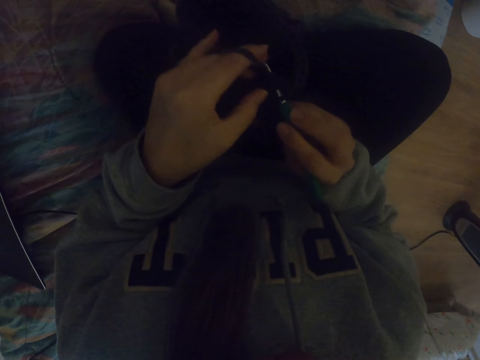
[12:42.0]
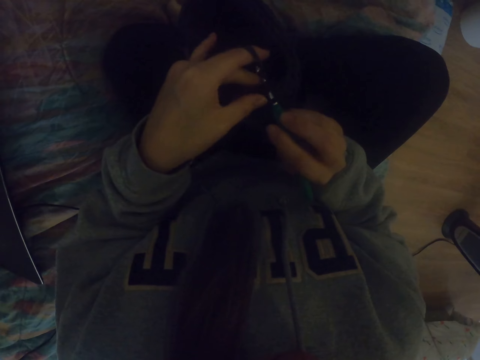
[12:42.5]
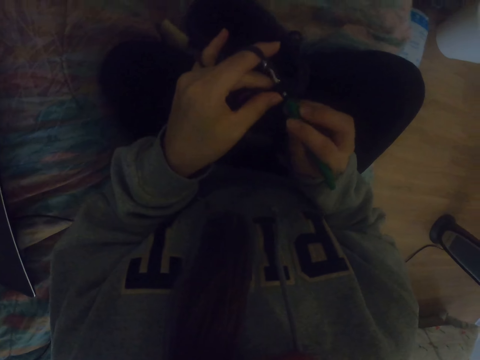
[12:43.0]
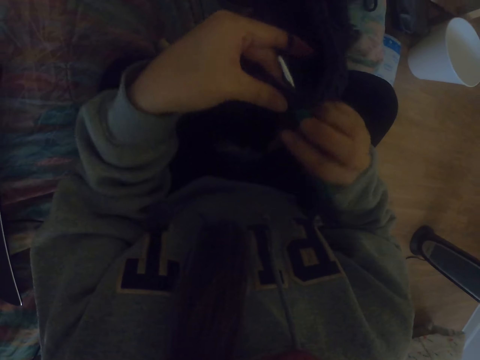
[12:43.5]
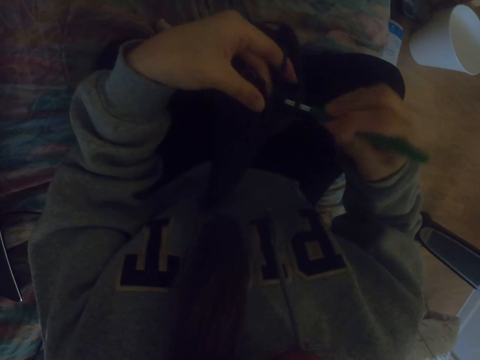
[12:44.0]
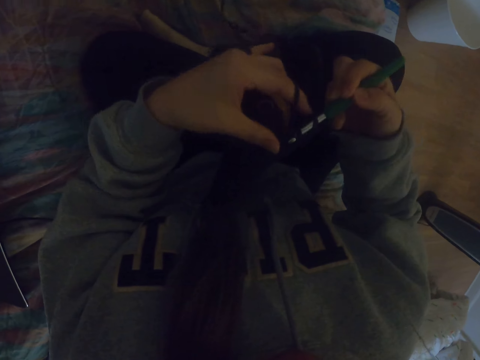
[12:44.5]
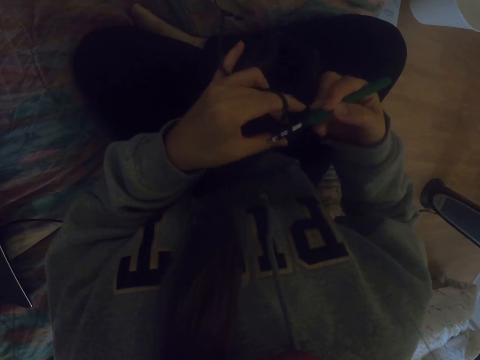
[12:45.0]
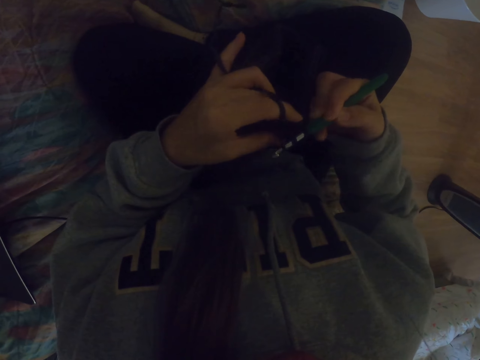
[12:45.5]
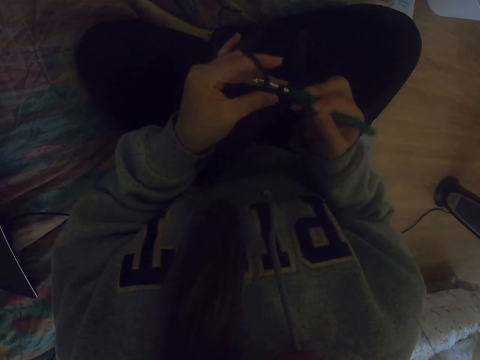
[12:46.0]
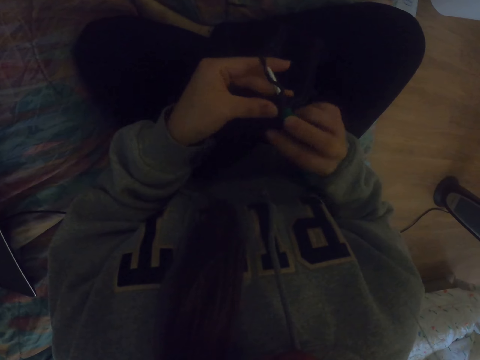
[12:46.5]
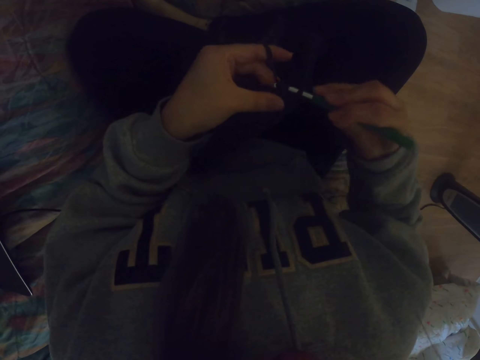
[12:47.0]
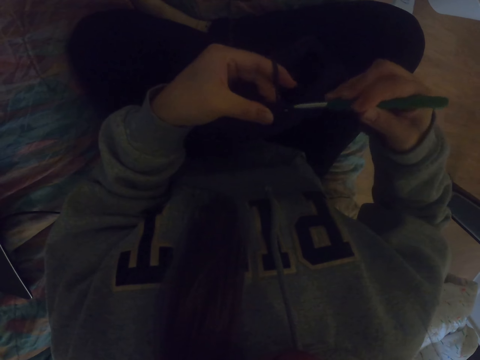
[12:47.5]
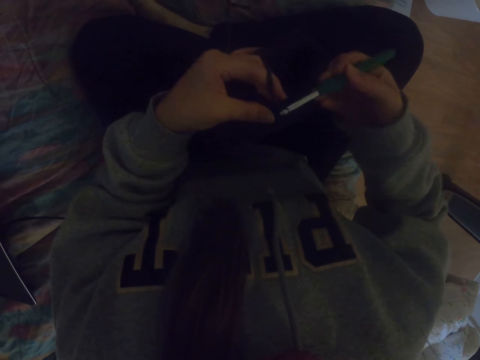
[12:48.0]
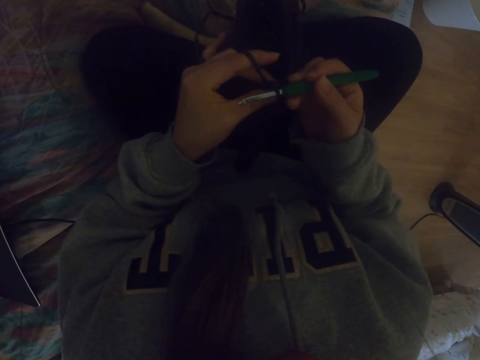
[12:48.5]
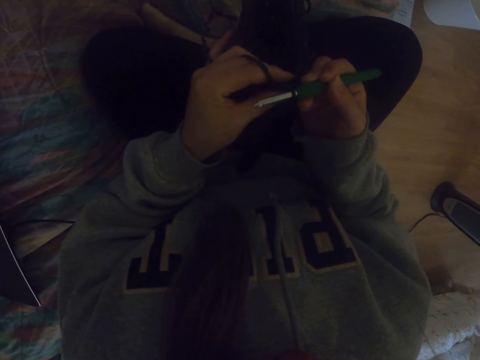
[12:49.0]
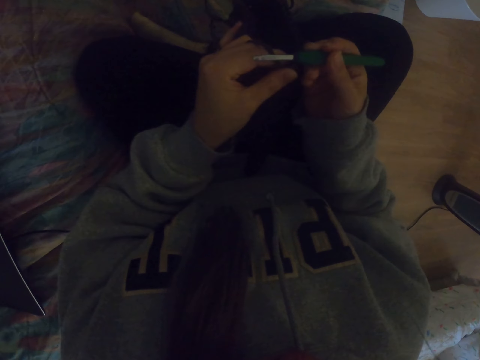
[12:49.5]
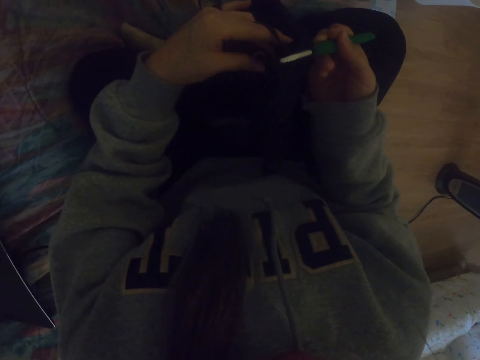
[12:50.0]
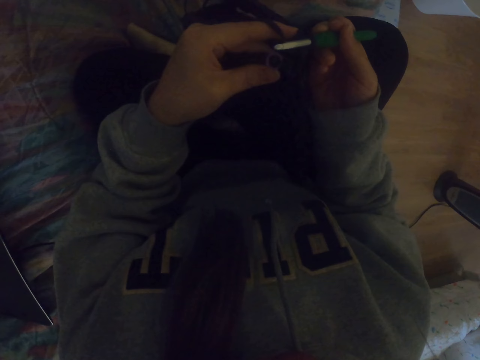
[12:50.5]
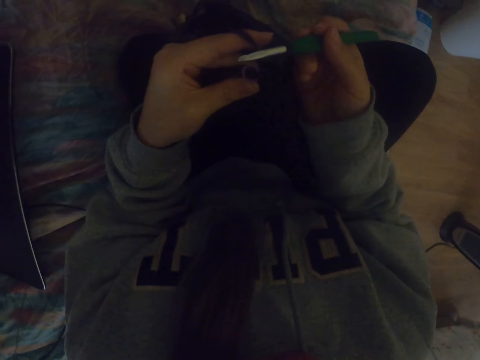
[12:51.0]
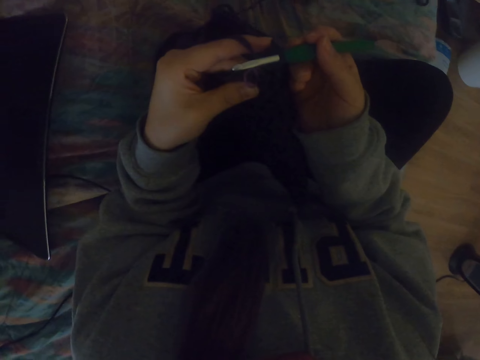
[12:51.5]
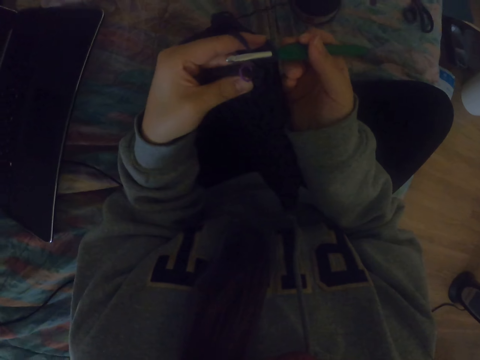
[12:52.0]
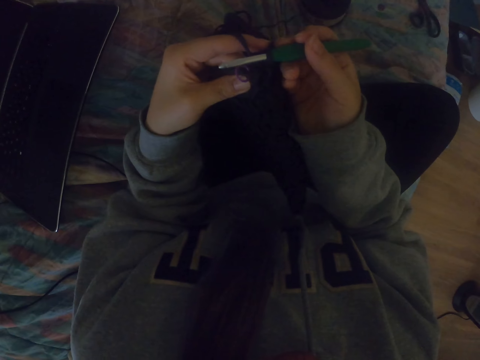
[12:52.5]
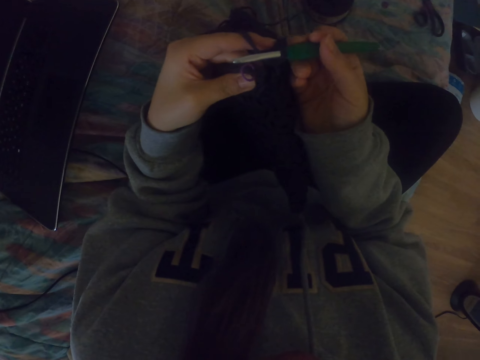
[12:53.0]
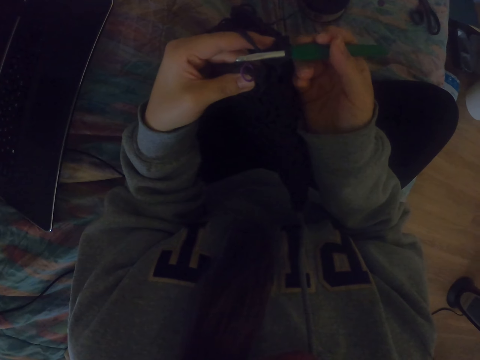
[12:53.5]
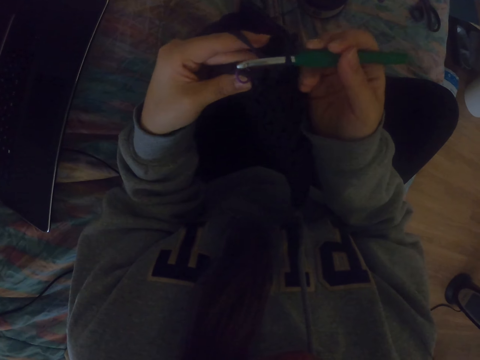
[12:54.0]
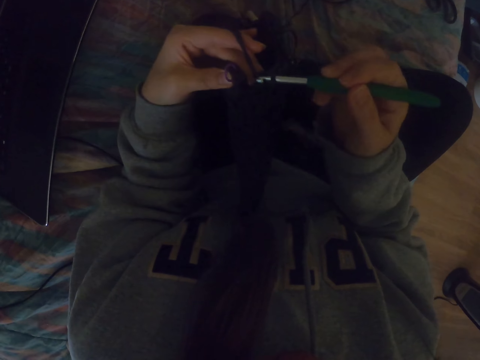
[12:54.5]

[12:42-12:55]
The camera wearer moves the fabric. They look at the fabric.

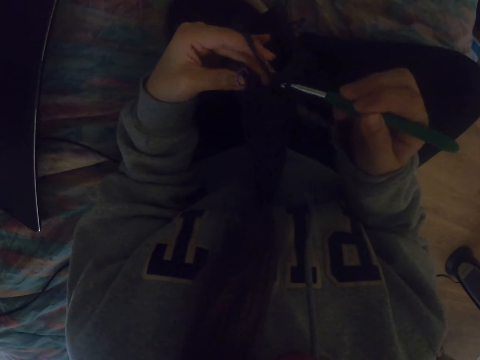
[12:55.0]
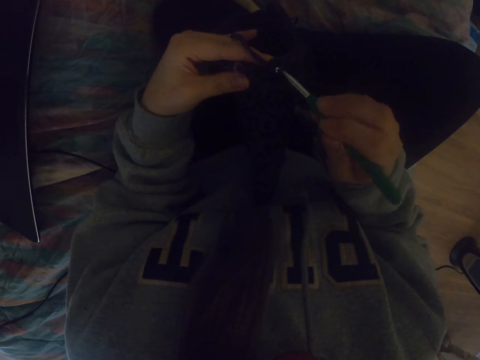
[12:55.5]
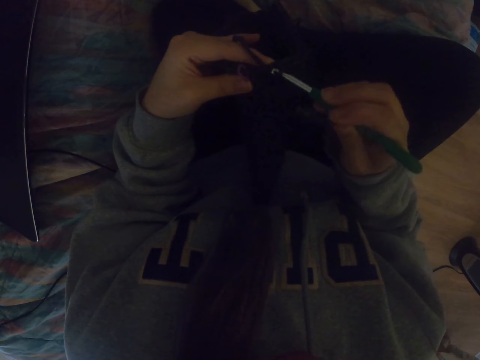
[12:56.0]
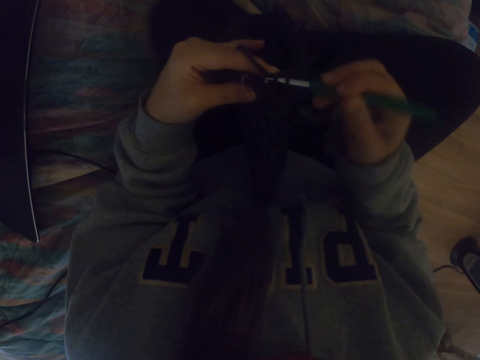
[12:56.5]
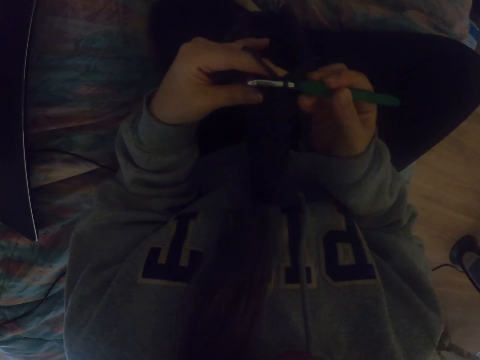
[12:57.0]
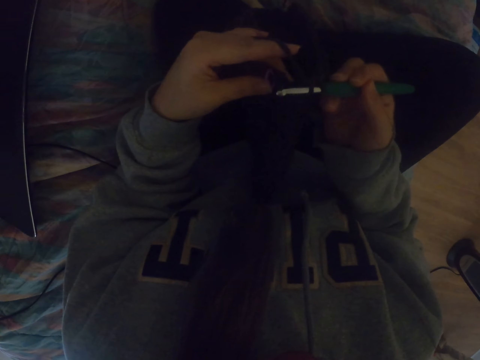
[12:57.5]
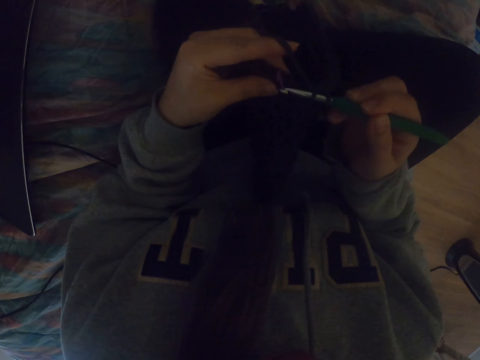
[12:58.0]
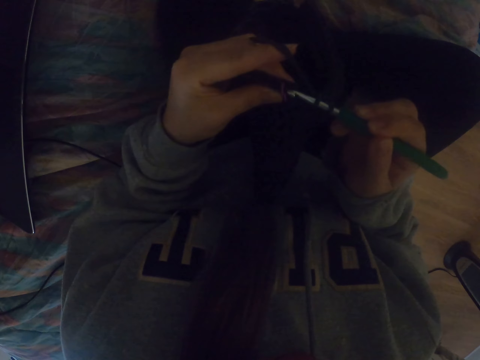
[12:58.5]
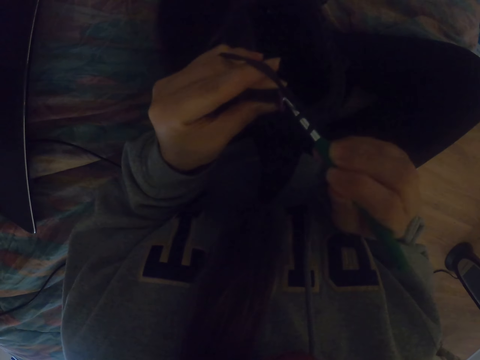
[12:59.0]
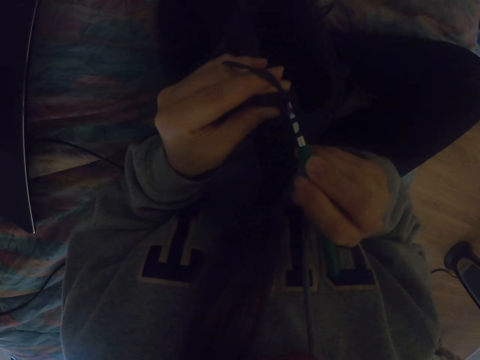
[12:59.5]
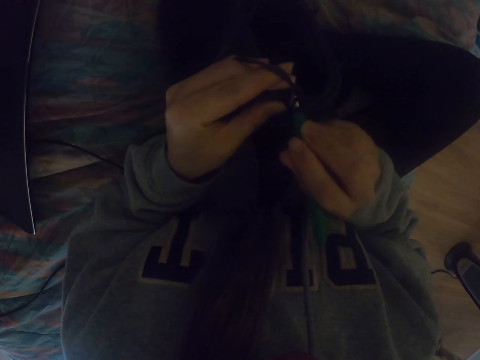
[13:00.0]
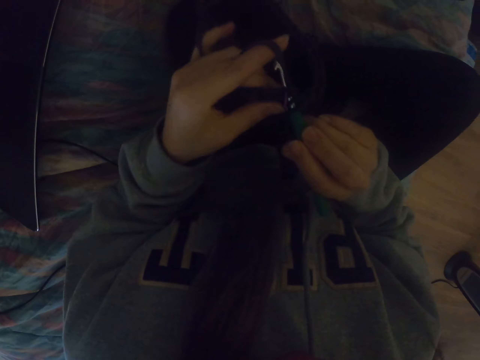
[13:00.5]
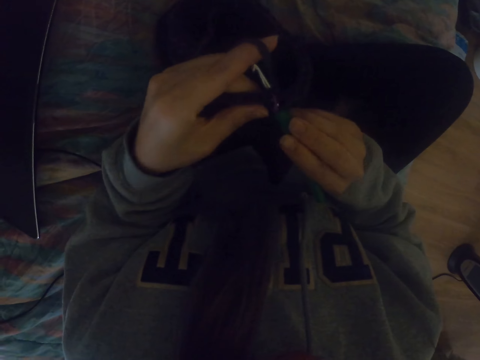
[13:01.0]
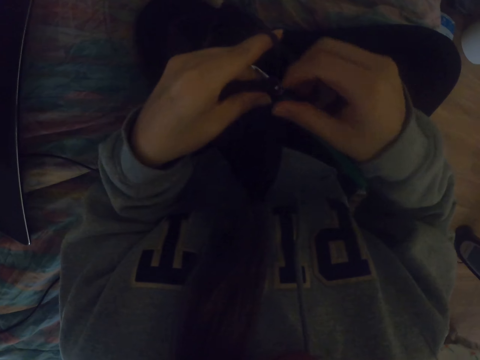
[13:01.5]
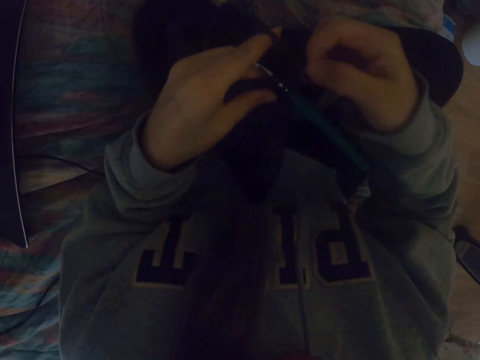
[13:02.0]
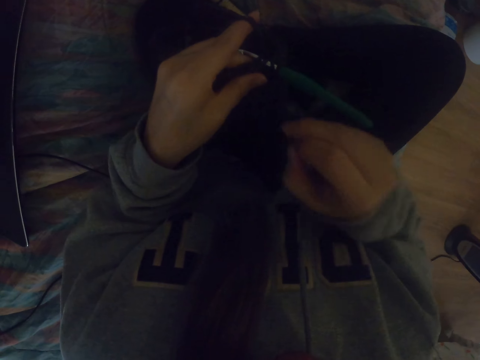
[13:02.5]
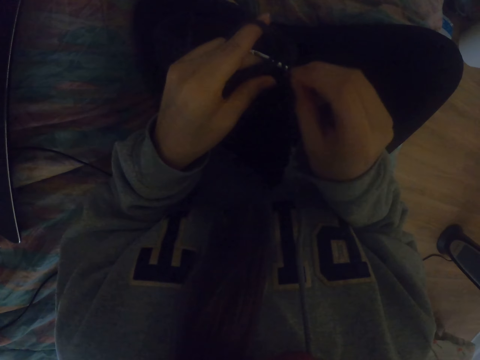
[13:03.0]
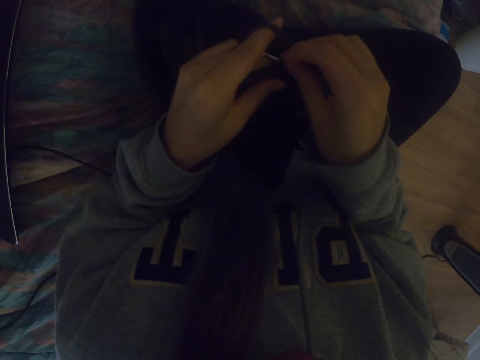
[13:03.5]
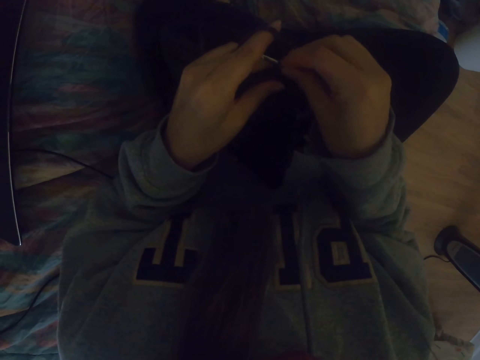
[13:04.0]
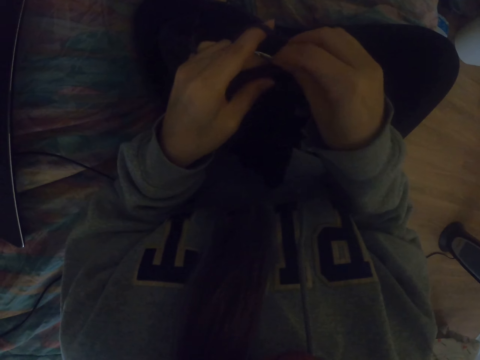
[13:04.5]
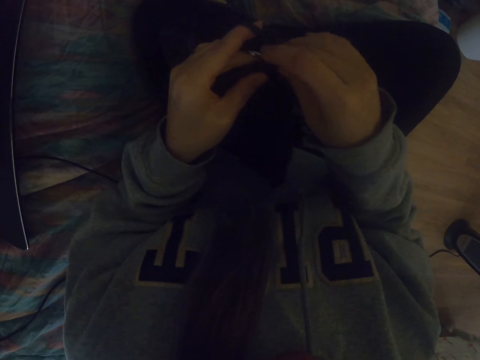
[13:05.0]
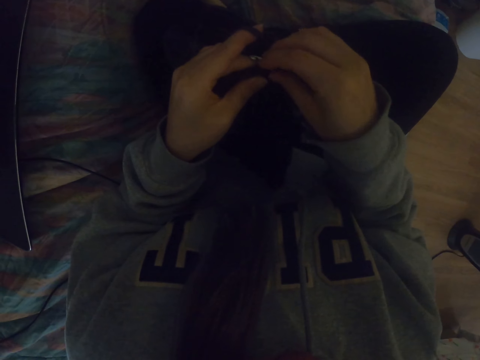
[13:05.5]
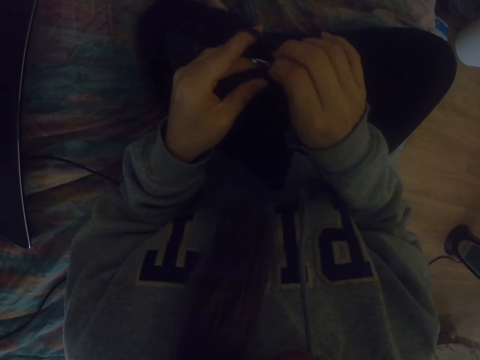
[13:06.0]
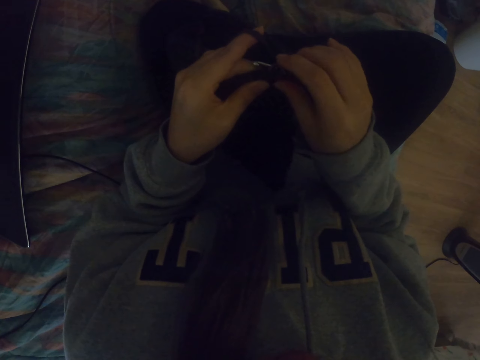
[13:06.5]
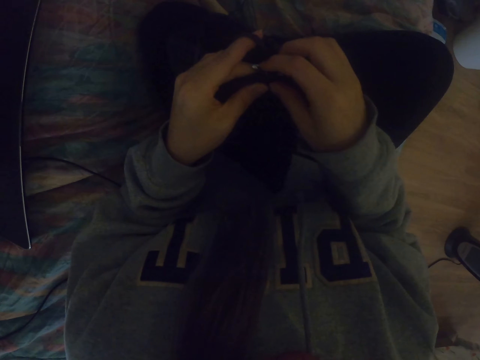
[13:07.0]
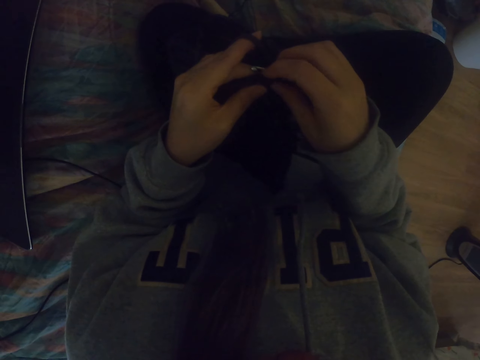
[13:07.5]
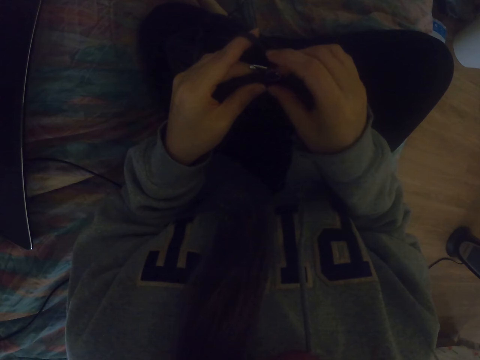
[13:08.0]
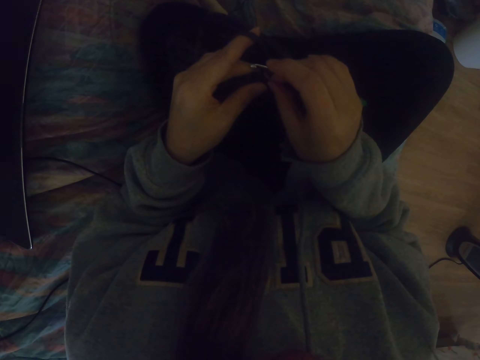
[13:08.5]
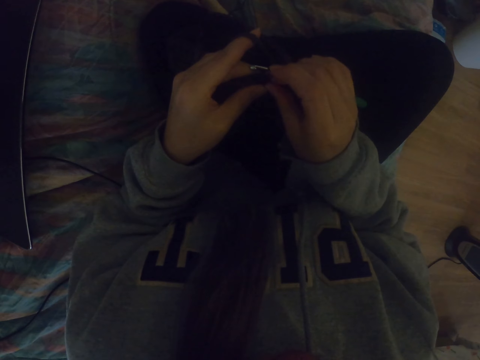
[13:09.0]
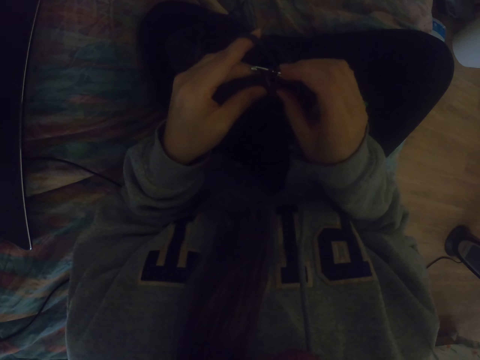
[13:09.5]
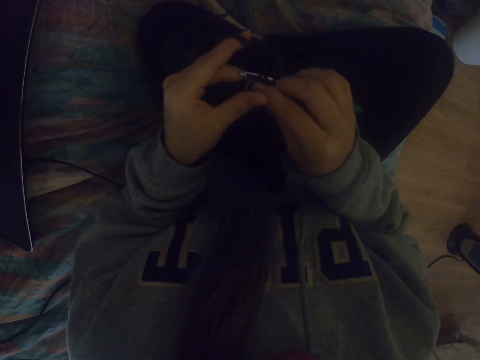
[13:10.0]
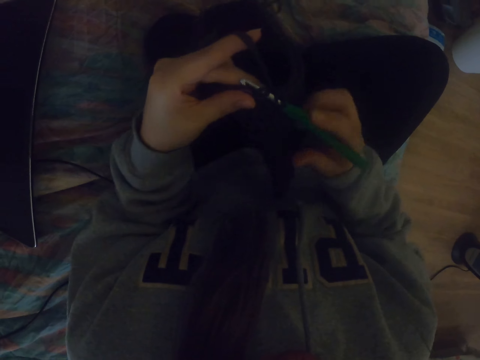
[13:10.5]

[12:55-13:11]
The camera wearer knits the fabric. They adjust a yarn.
